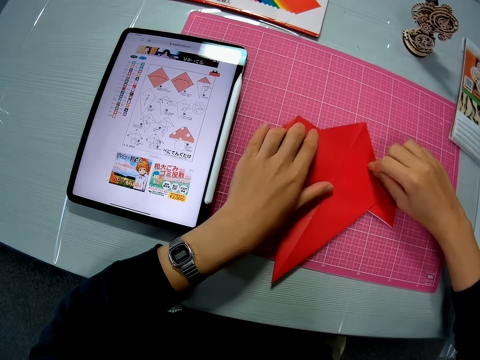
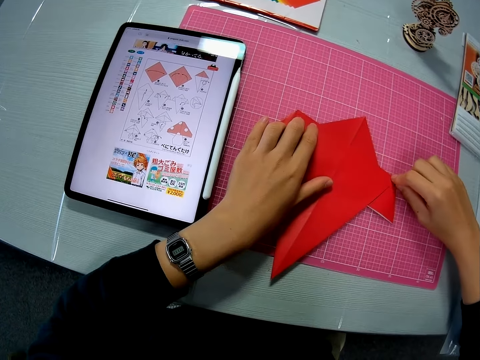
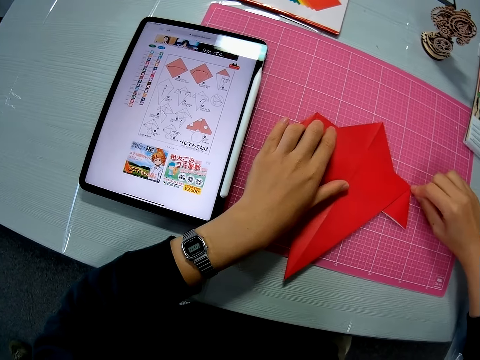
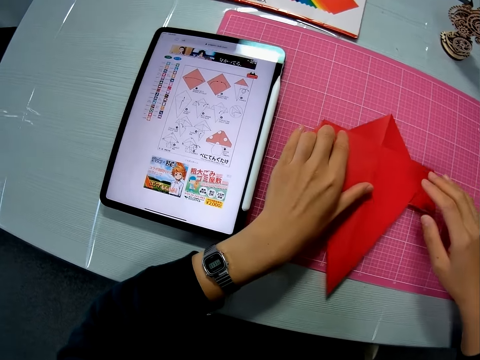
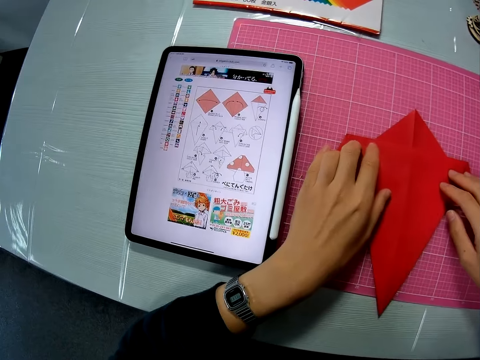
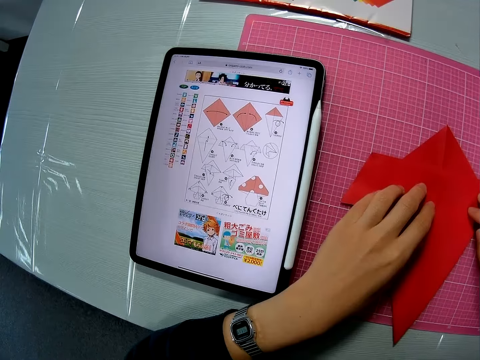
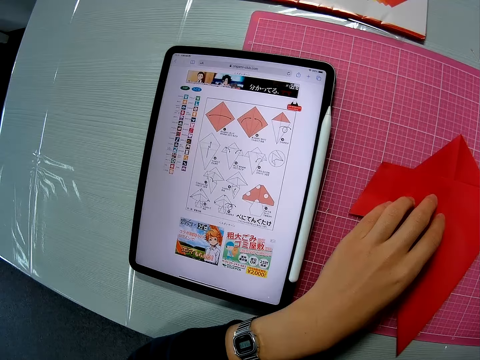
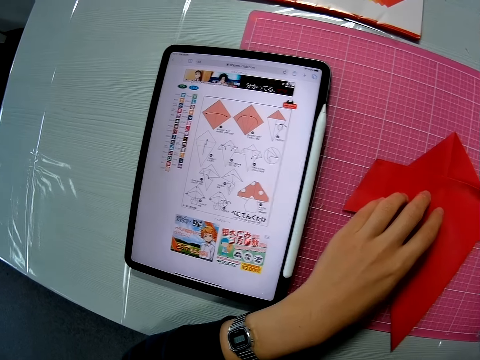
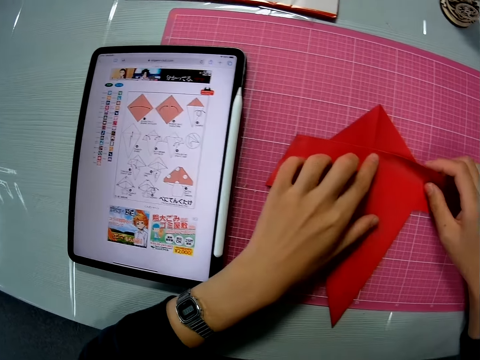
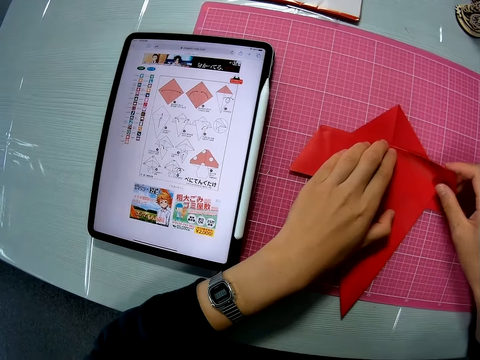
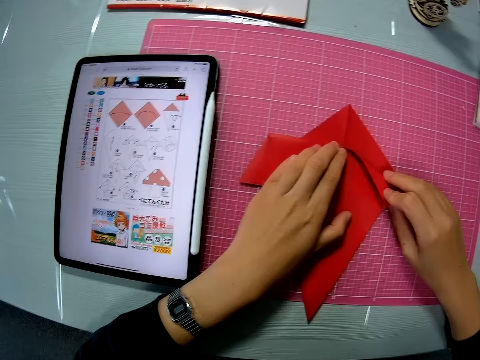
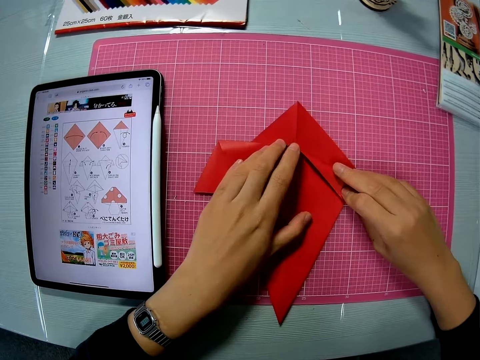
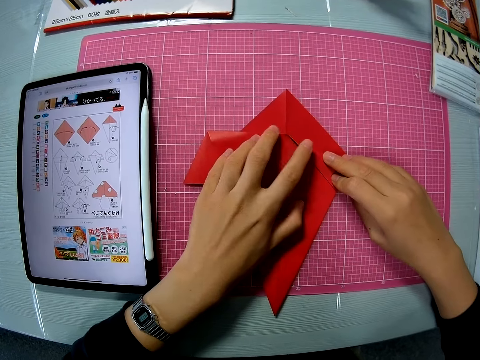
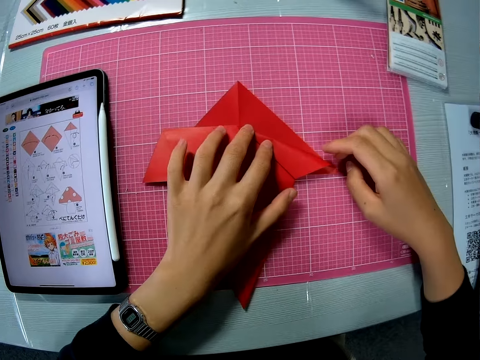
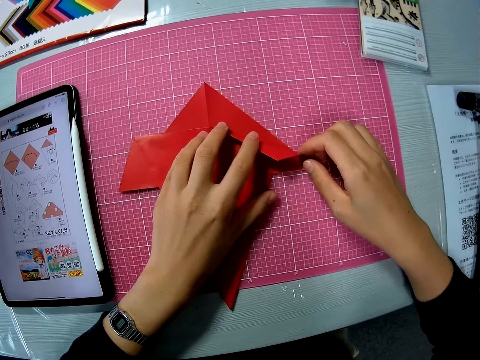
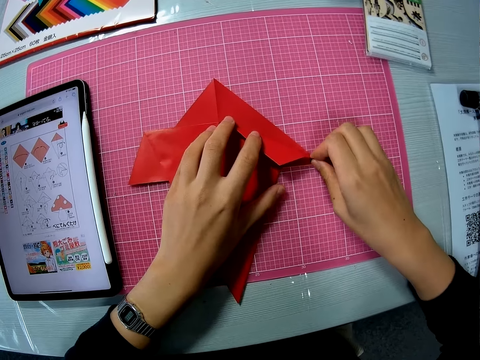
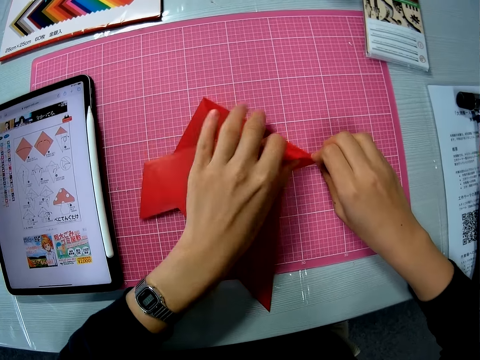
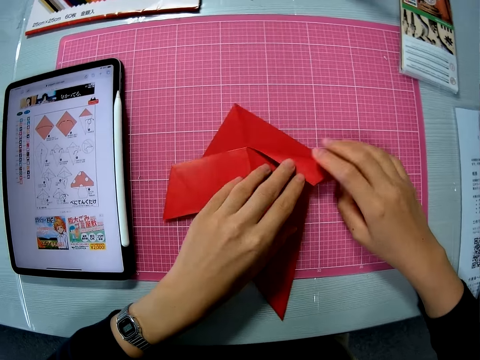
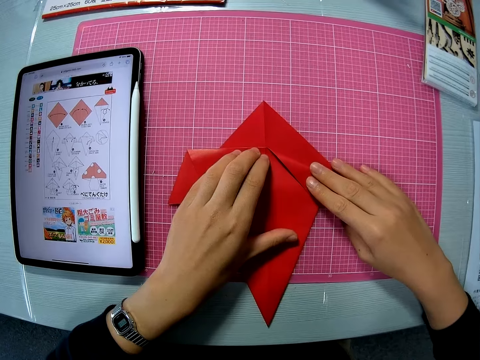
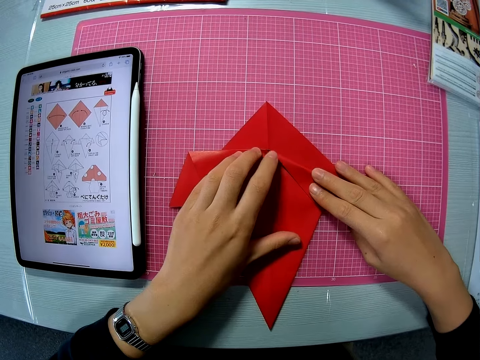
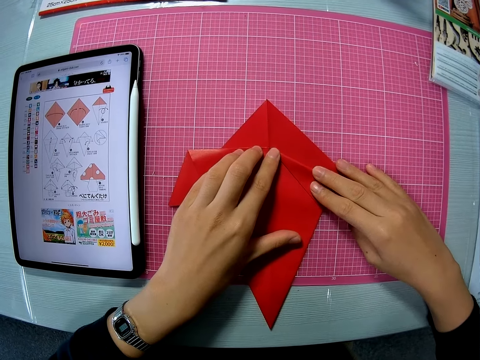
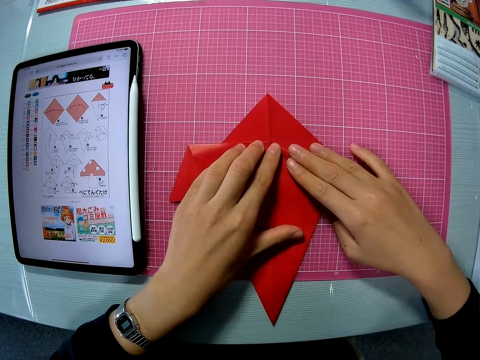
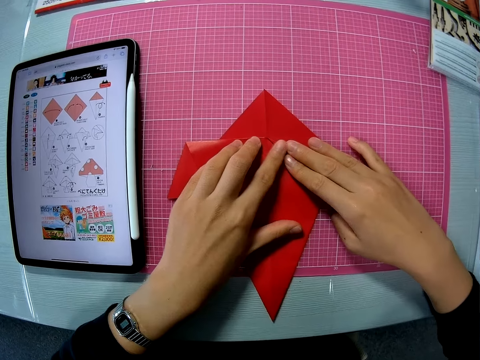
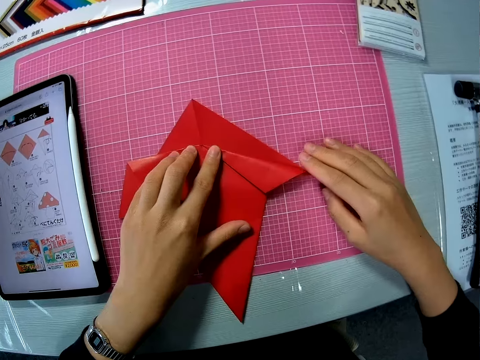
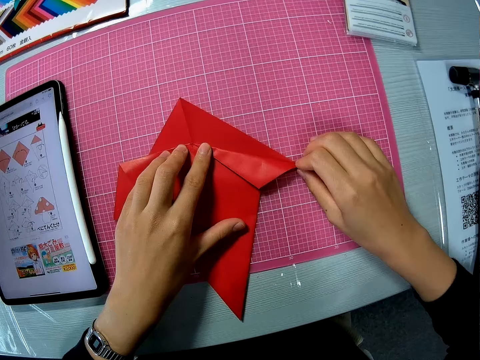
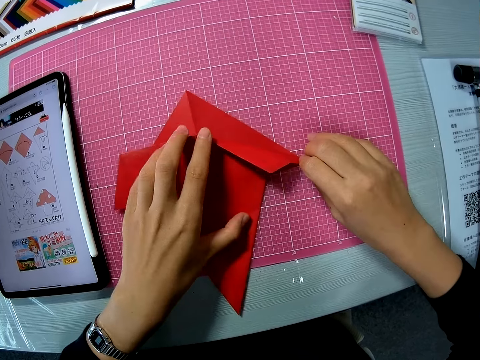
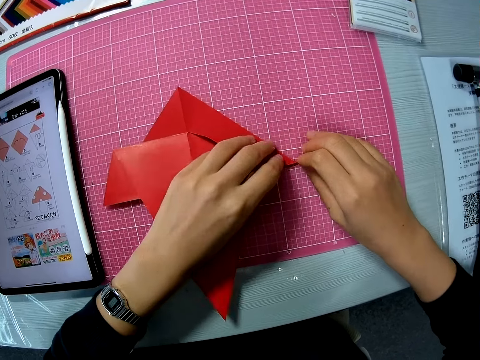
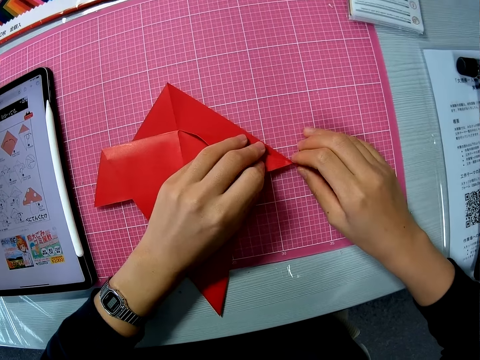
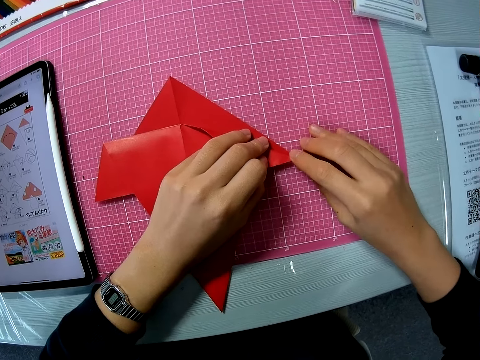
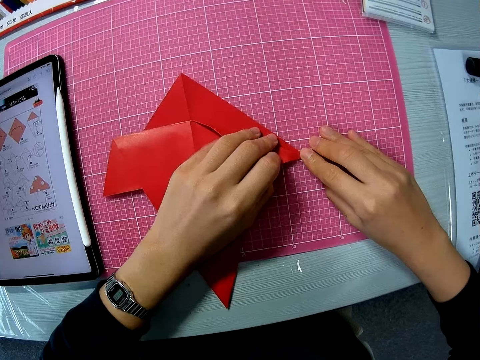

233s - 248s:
The camera wearer checks the mobile tablet. She folds the right edge of the crafting sheet or paper. She adjusts the crafting sheet with her hands. She folds the paper.

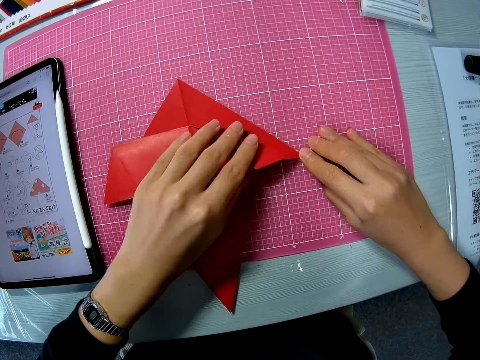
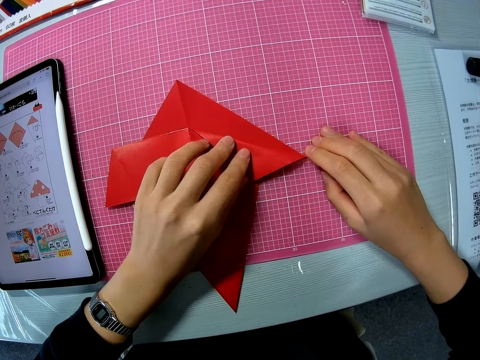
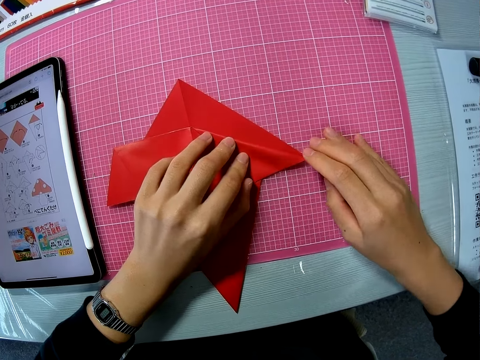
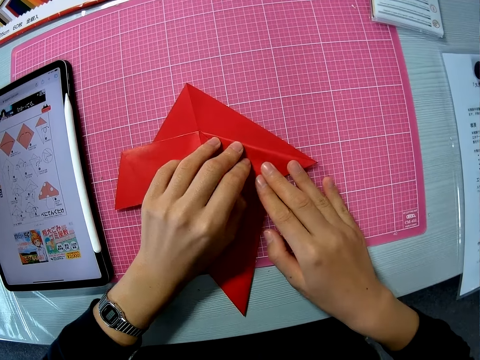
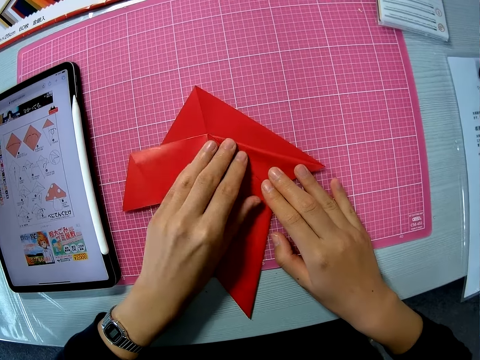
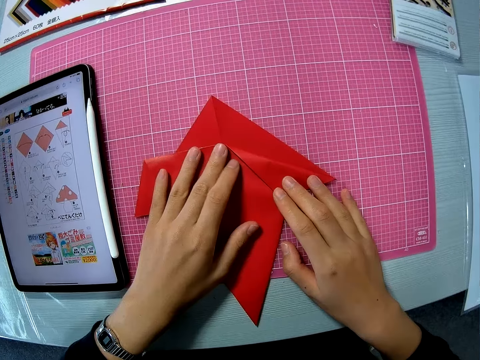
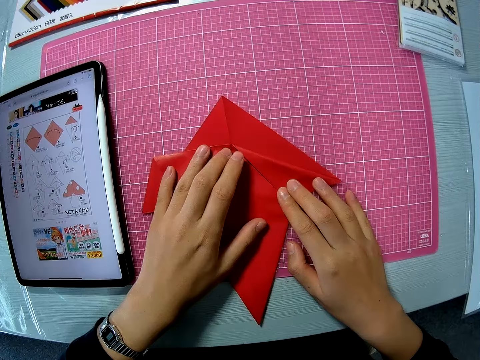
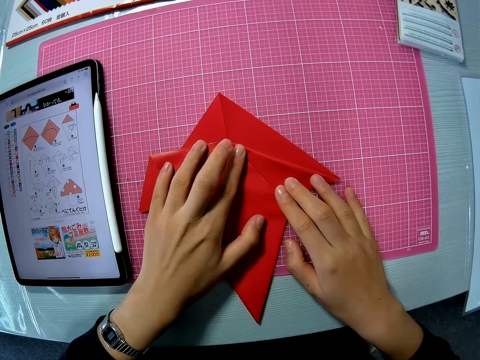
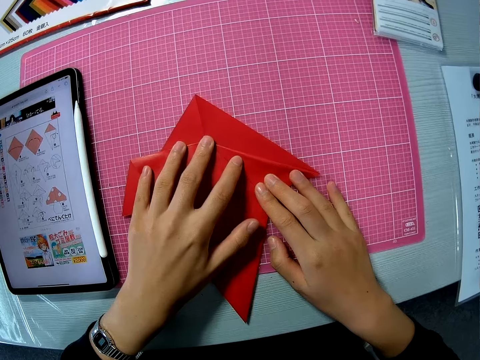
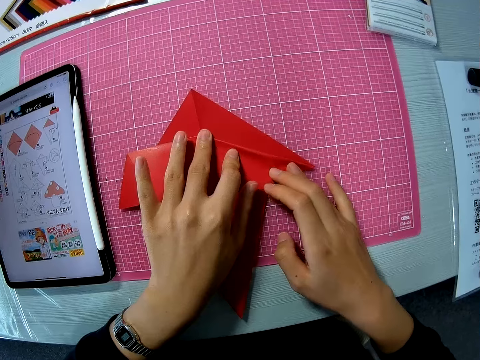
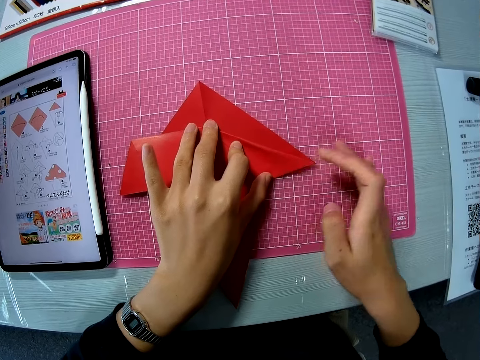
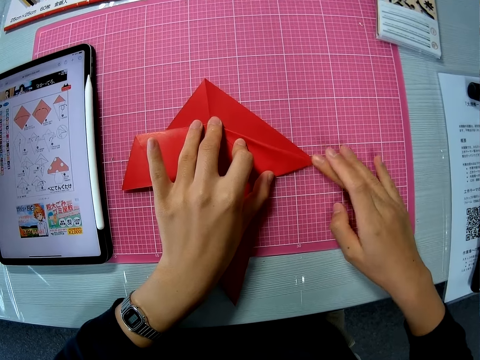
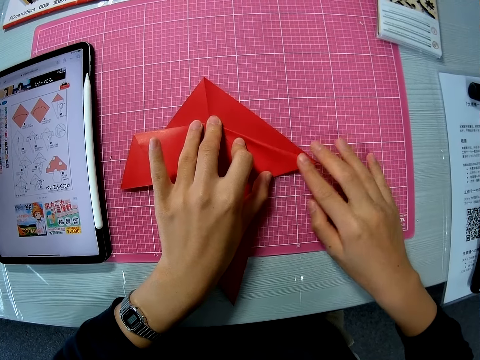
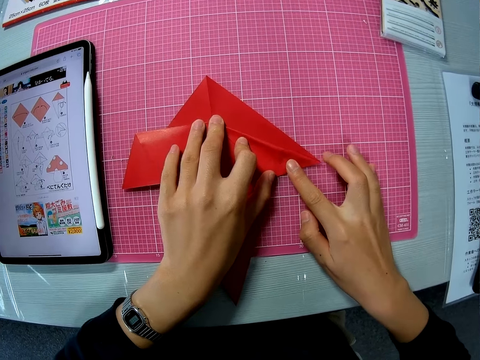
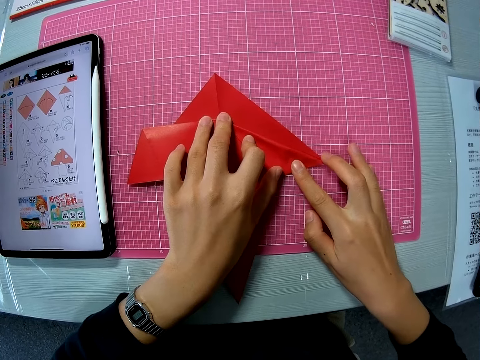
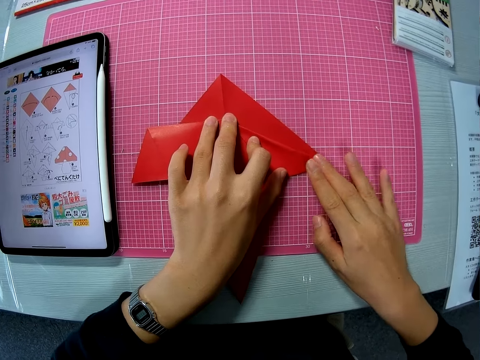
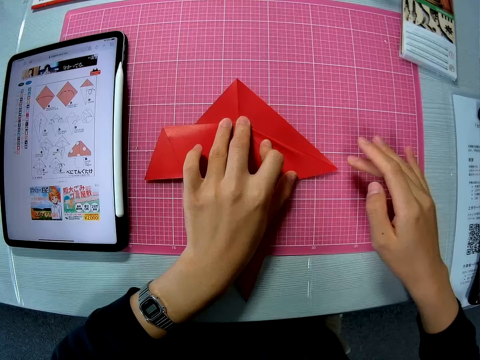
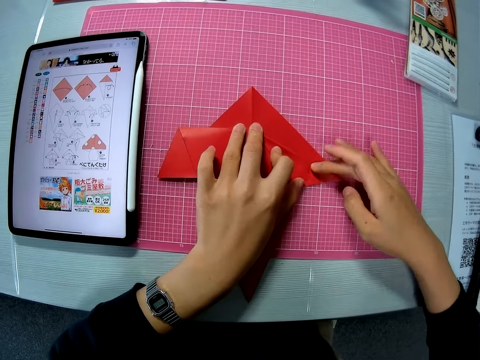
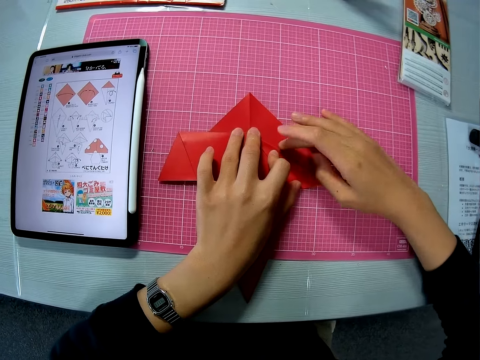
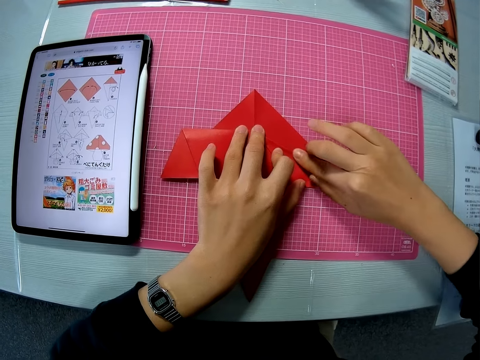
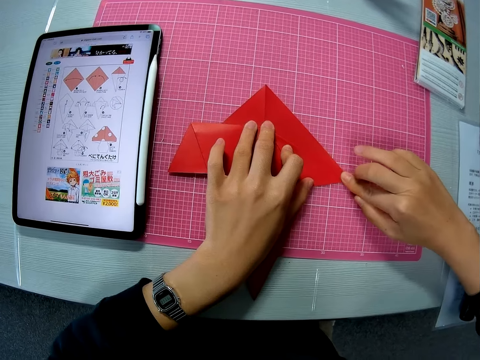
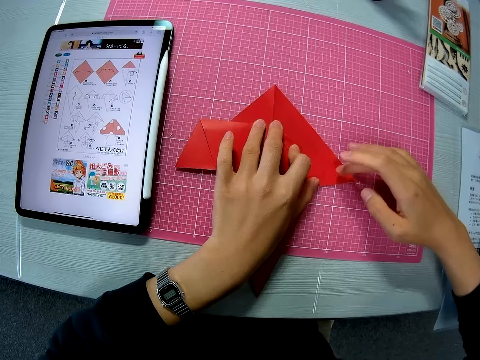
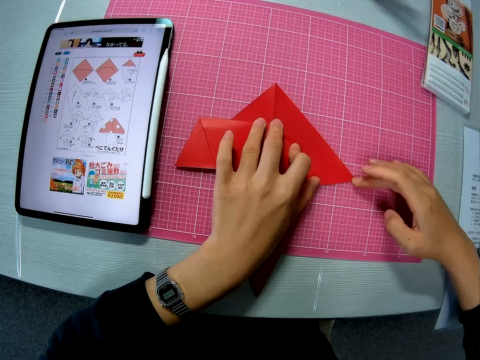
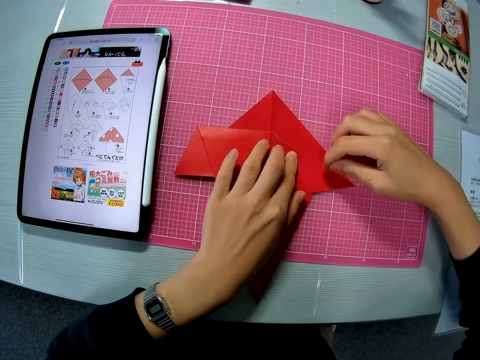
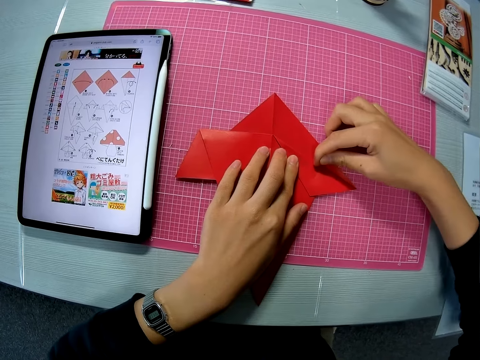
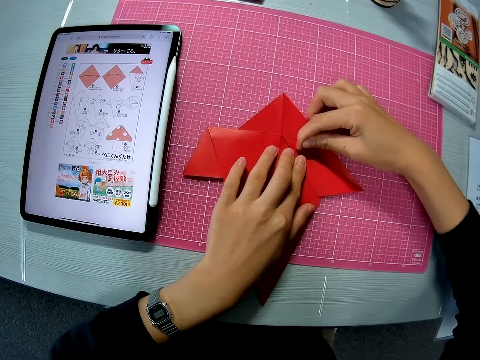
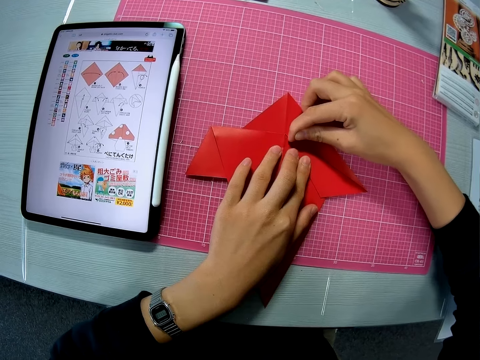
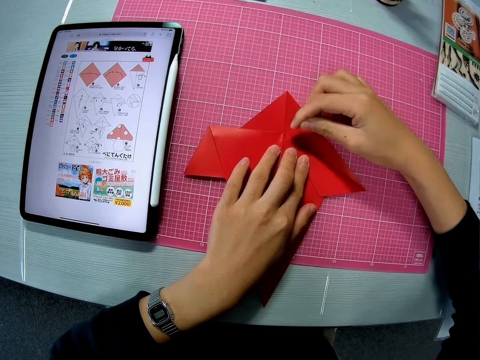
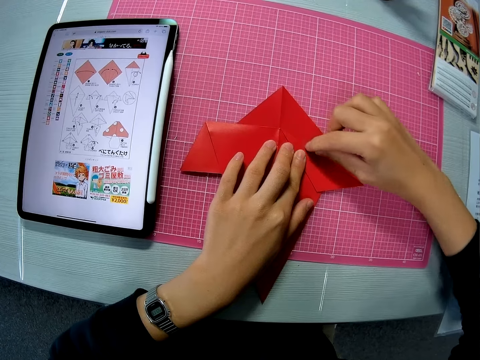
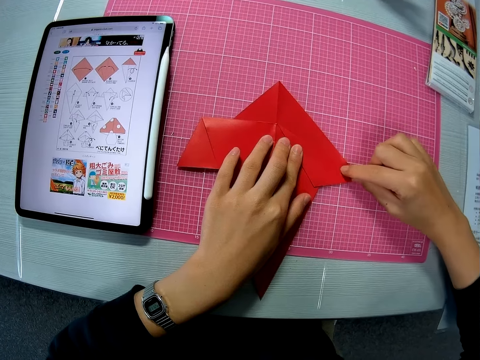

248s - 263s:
The camera wearer aligns the paper. They align the paper with fingers.
